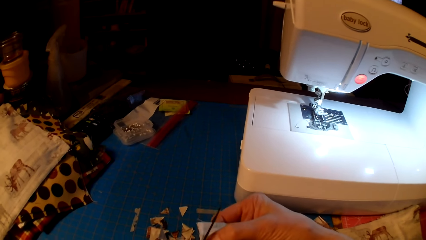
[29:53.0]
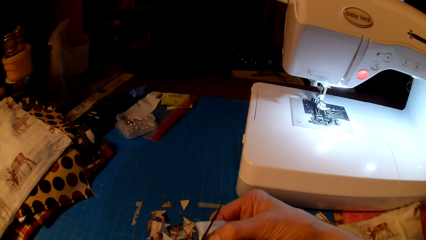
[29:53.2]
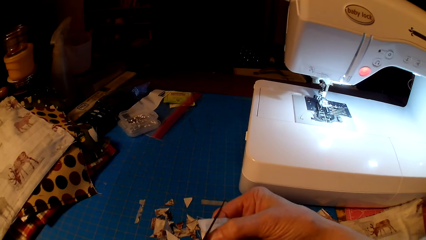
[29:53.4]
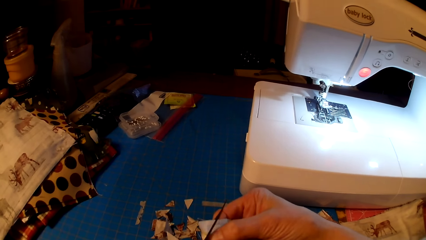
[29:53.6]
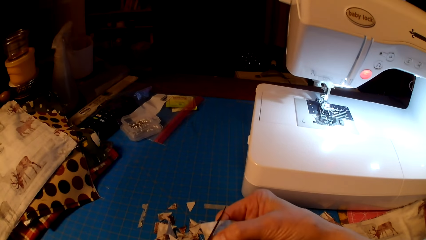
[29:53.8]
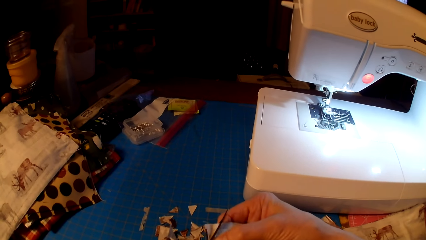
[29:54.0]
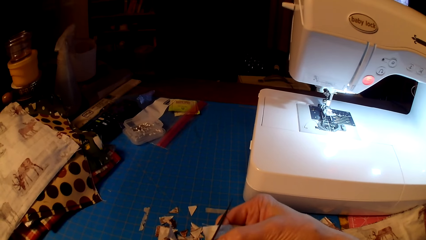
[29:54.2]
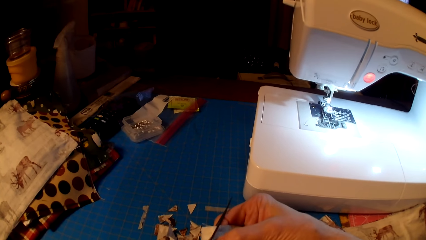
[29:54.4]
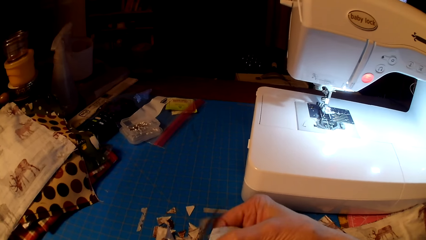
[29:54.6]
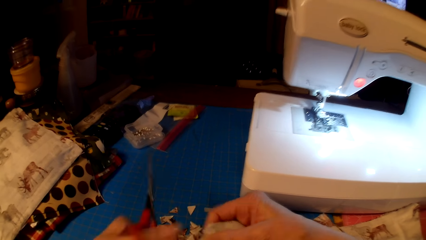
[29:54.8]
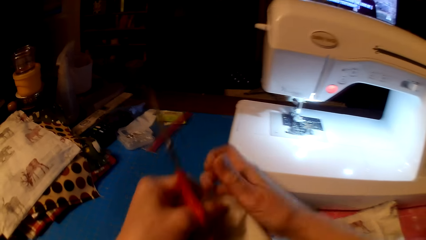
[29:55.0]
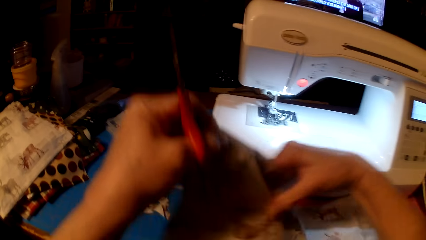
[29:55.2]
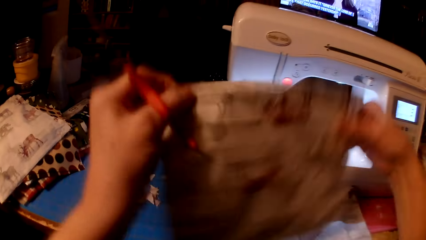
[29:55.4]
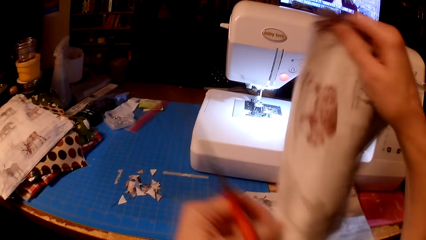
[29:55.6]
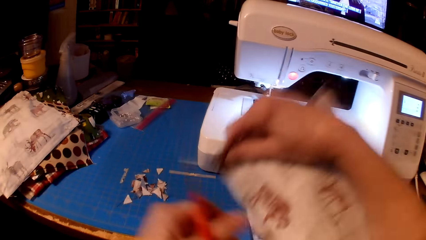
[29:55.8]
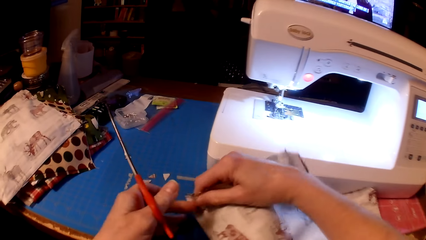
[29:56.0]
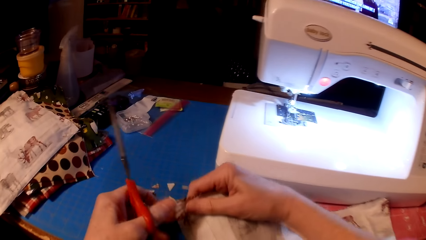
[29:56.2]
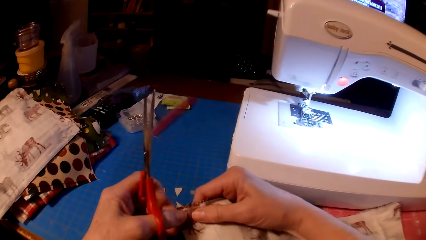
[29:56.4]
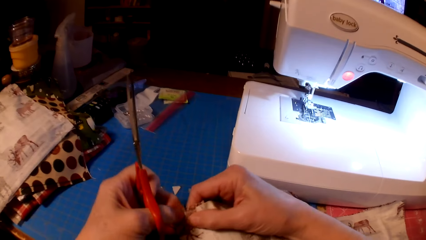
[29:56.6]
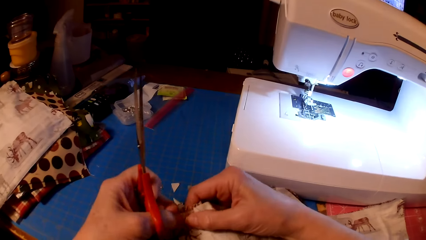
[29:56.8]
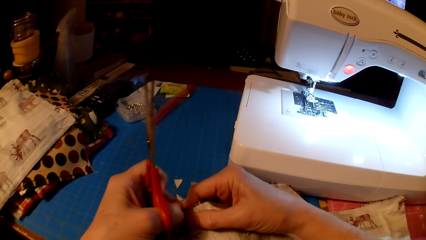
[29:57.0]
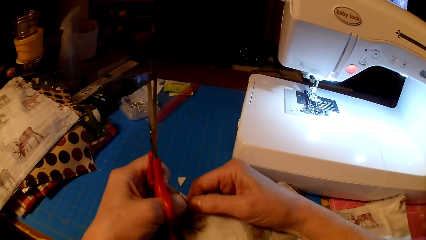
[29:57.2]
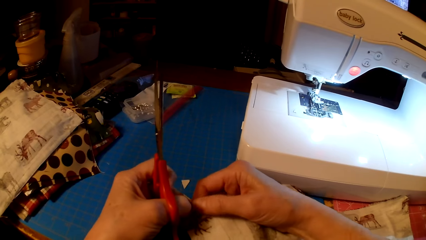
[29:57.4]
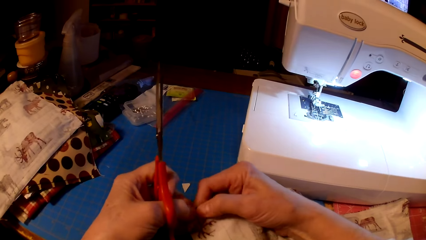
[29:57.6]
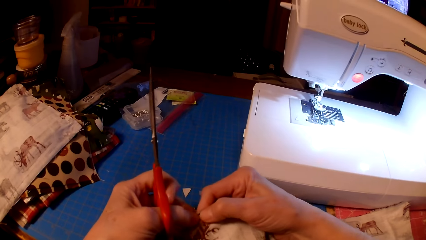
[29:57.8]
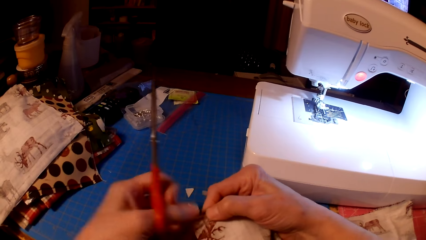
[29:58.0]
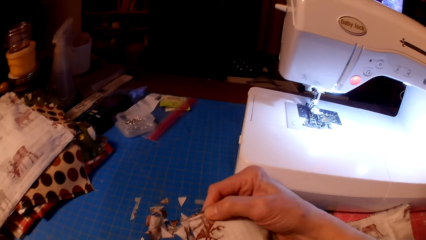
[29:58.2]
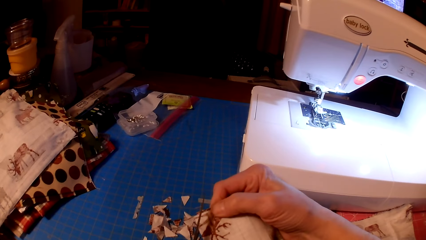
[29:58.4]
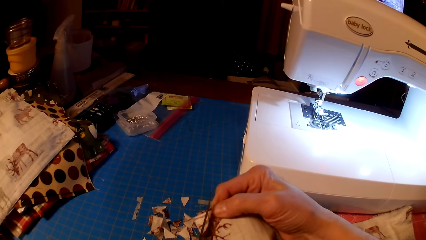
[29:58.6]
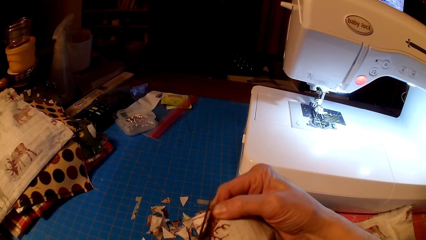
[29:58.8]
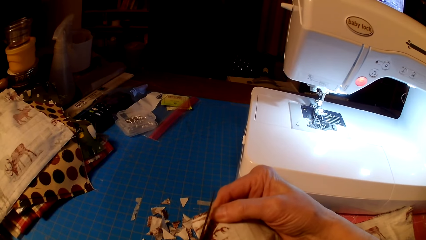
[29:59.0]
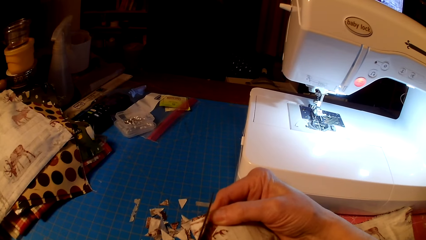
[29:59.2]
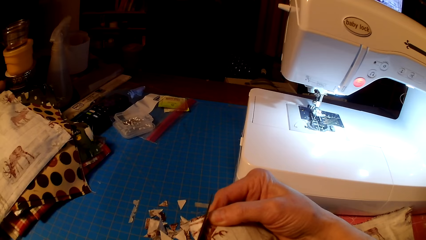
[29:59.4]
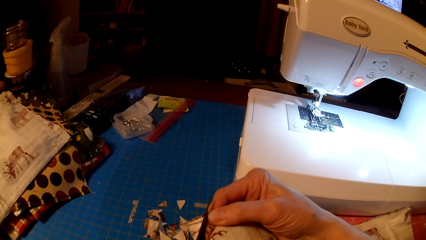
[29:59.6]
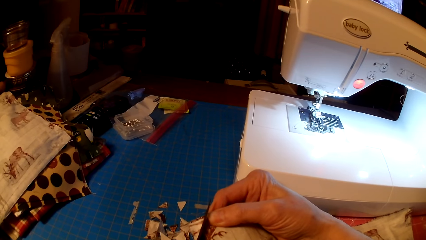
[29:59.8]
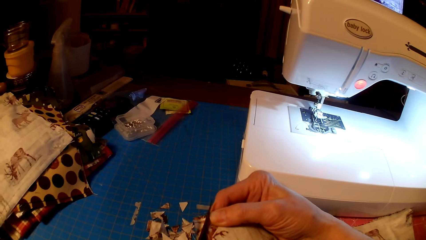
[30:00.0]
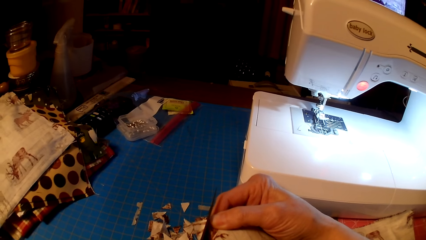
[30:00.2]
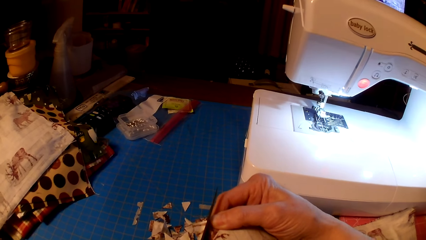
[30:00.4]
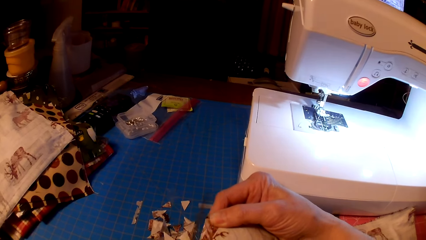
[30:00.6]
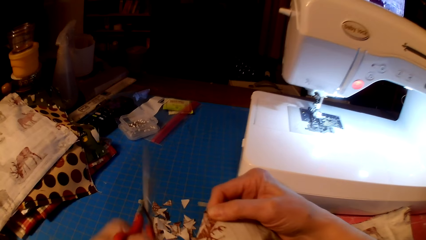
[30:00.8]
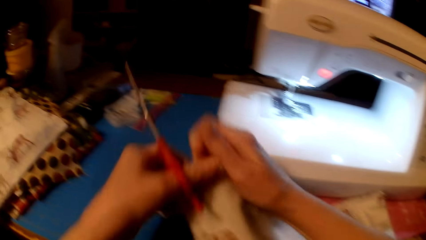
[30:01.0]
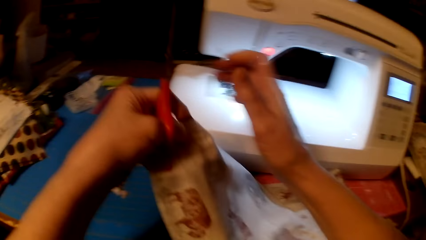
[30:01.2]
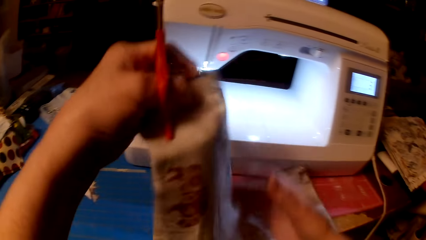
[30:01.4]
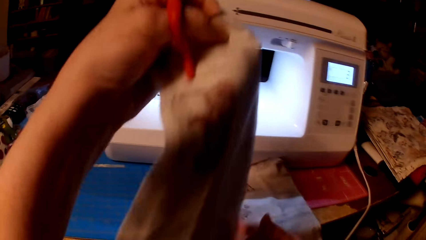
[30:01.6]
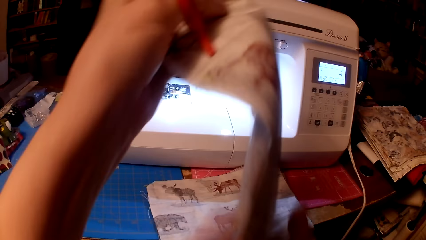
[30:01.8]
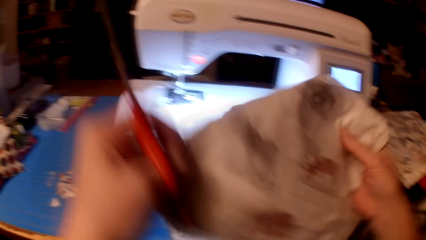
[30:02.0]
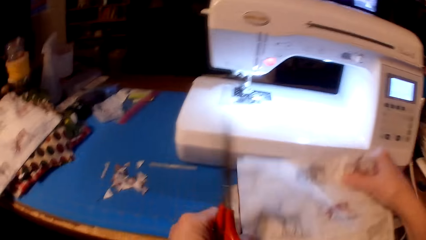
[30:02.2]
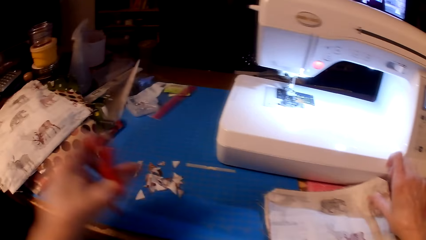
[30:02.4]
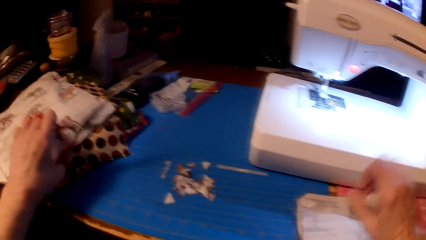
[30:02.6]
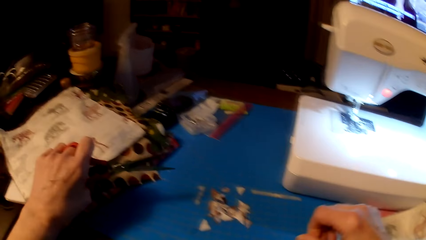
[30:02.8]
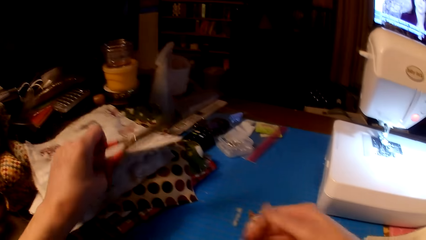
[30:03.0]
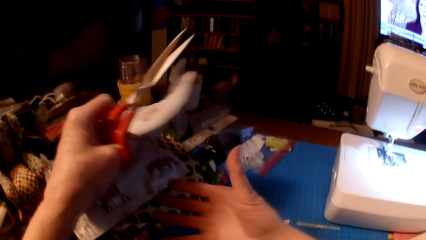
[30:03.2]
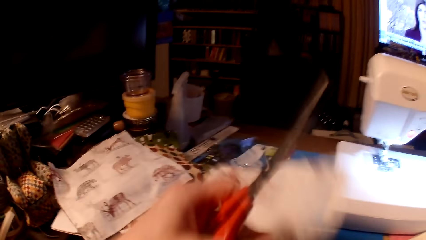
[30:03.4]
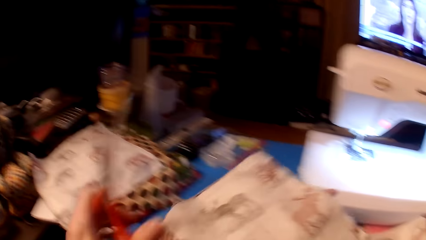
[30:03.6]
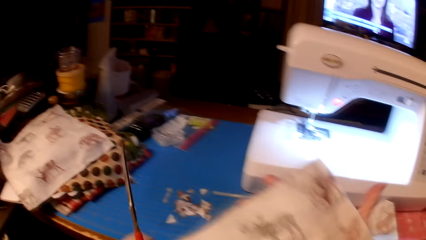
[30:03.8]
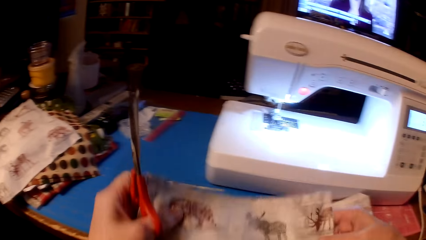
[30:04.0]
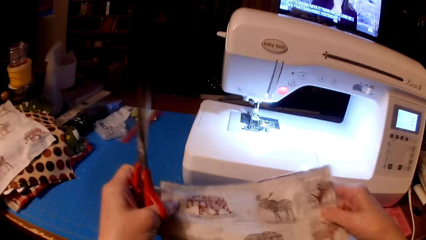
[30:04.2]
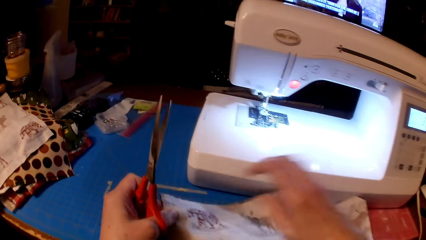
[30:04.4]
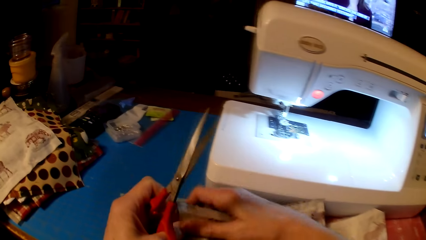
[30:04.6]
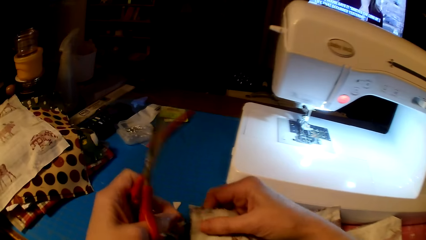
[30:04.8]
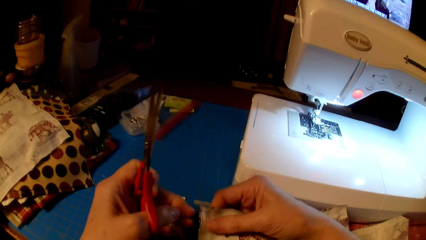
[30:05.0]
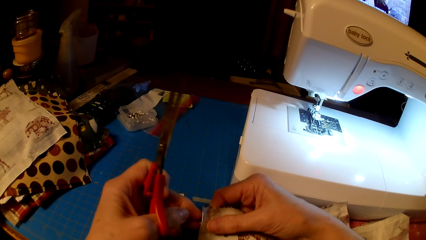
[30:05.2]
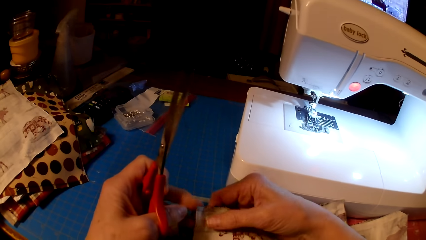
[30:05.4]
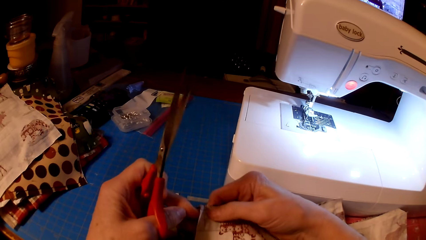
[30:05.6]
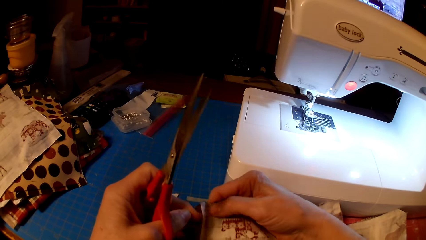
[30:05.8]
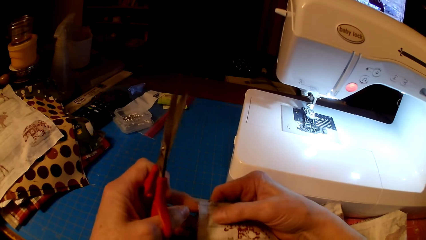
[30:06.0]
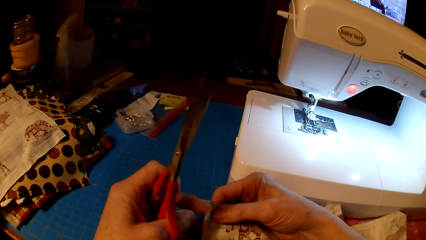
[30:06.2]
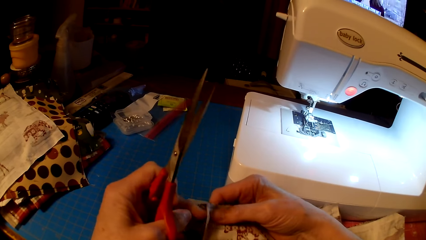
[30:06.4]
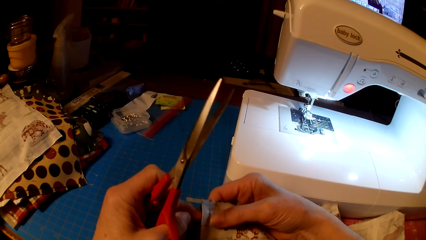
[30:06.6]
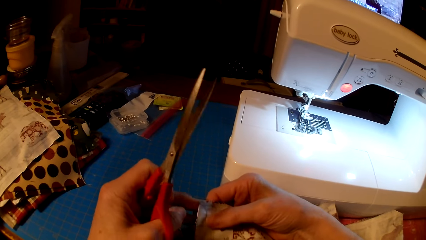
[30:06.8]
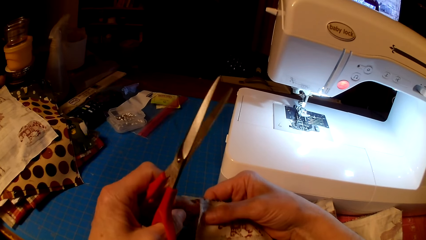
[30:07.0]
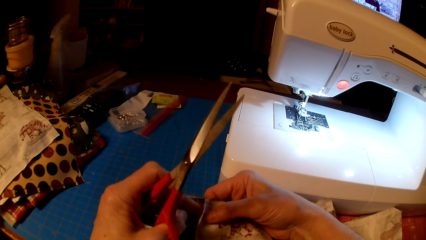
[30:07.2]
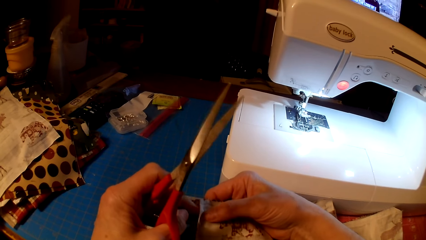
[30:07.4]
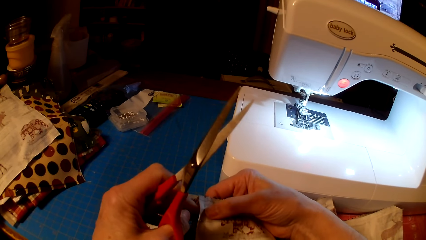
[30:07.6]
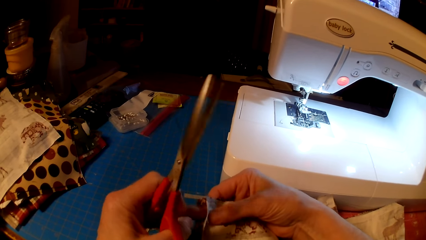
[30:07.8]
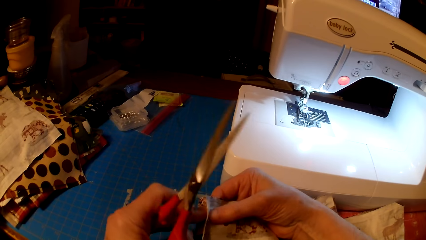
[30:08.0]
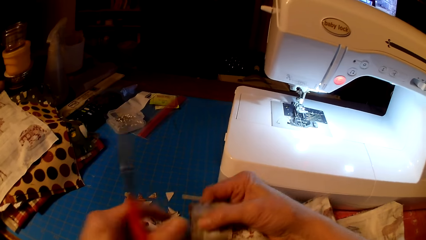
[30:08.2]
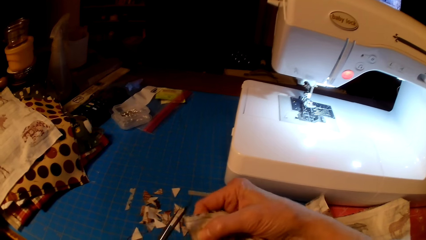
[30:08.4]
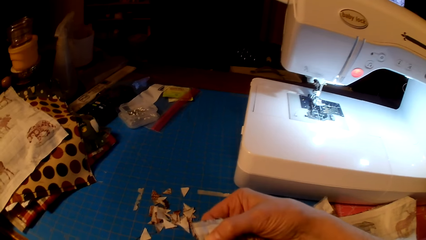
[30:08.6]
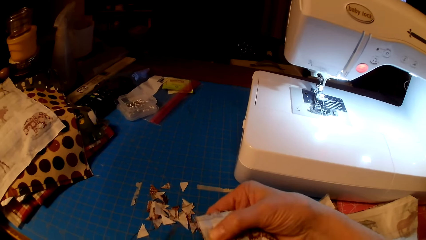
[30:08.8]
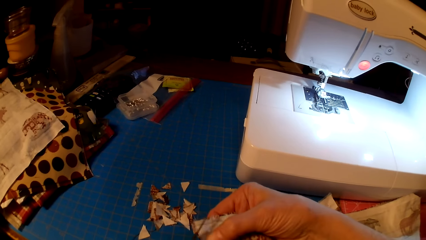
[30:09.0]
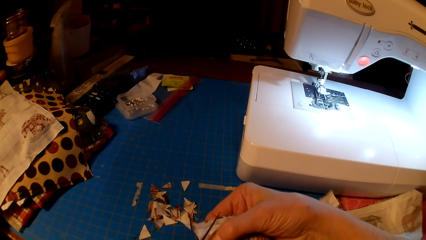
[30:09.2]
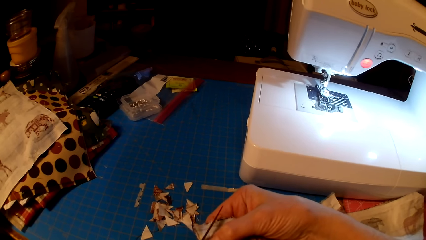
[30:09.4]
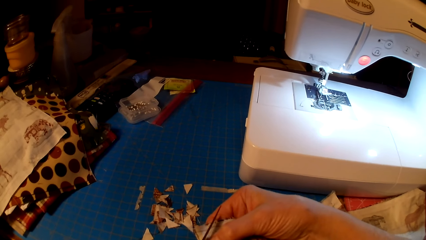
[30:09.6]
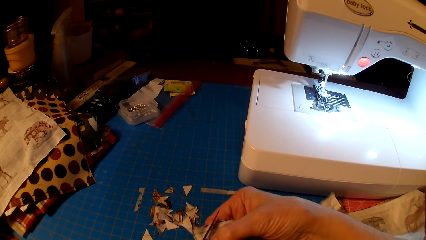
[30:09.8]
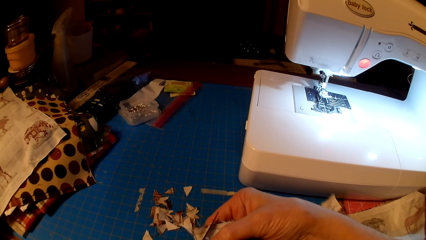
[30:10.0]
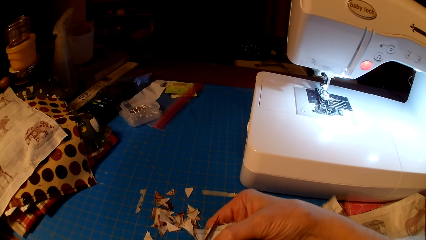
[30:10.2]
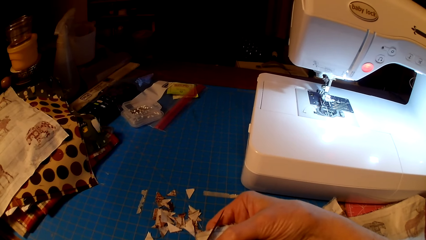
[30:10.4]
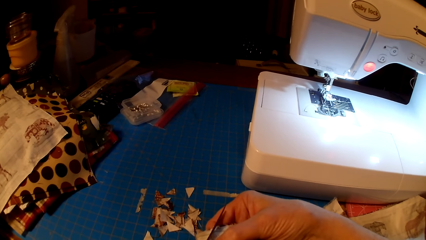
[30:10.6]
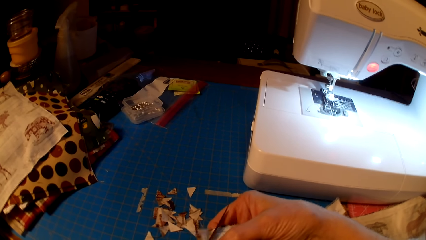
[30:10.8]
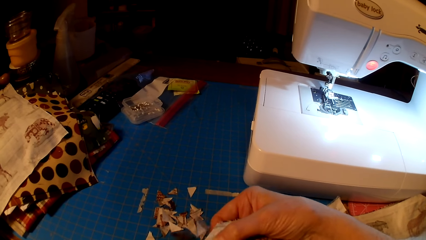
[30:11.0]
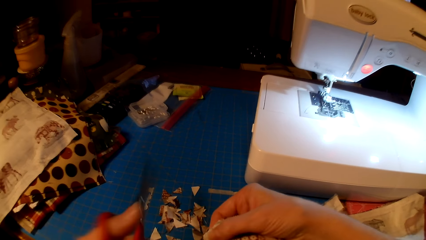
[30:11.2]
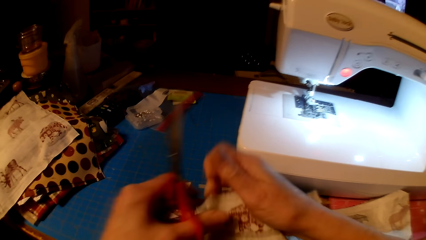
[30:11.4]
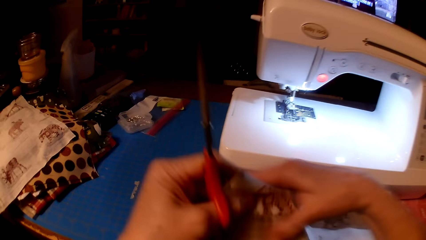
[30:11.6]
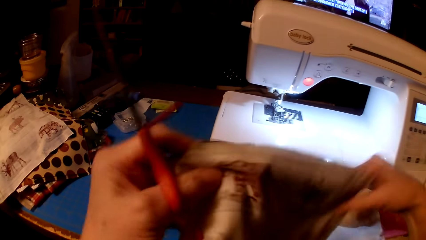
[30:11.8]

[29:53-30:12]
The camera wearer cuts the cloth with scissors. They rotate the cloth. They pull the cloth edge. They cut the cloth with the scissors. They put the piece of cloth with the rest on the table. They pick up another piece of cloth. They fix the edge of the piece of cloth. They pull the cloth edge. They cut the edges of the pieces of cloth with the scissors.
